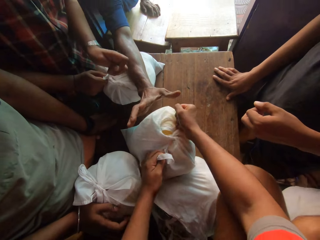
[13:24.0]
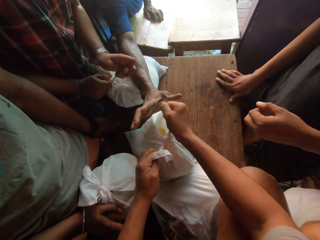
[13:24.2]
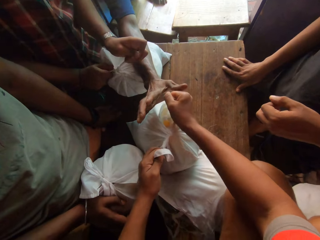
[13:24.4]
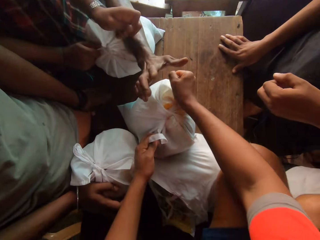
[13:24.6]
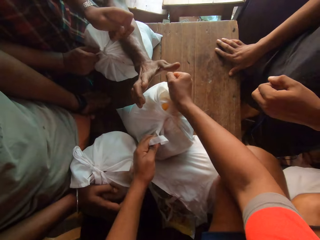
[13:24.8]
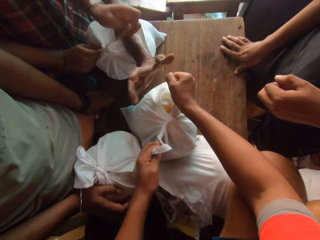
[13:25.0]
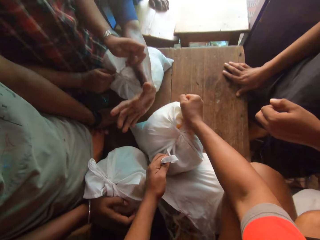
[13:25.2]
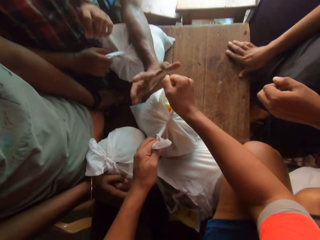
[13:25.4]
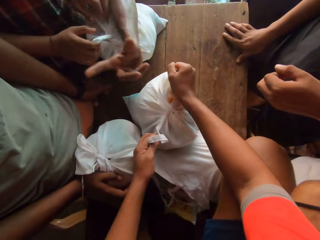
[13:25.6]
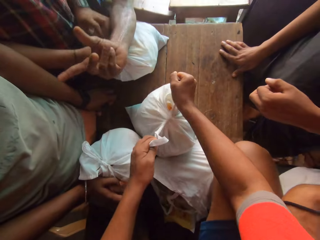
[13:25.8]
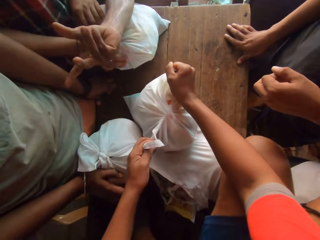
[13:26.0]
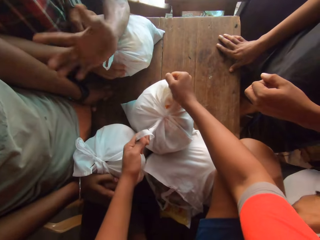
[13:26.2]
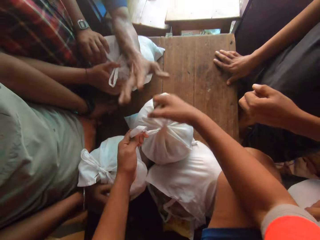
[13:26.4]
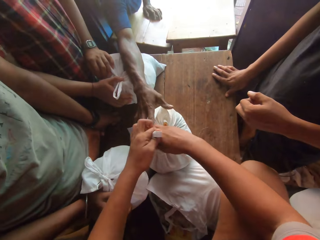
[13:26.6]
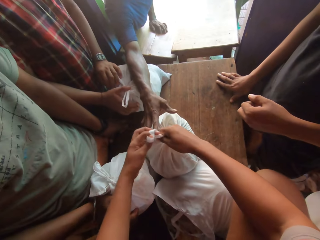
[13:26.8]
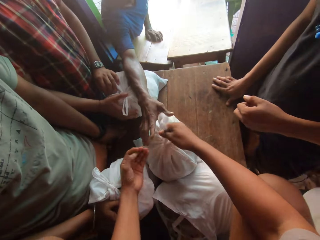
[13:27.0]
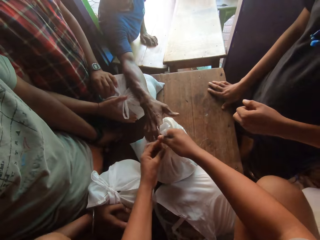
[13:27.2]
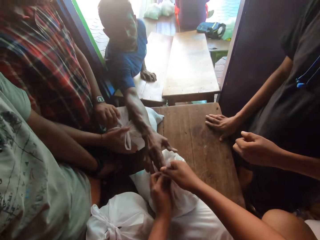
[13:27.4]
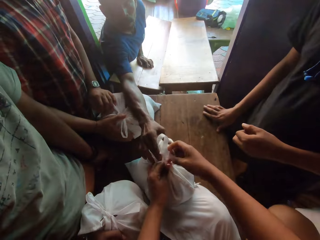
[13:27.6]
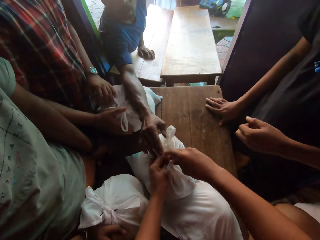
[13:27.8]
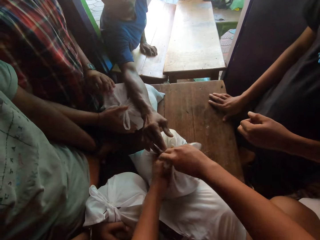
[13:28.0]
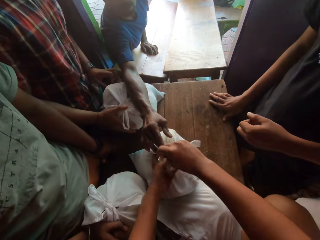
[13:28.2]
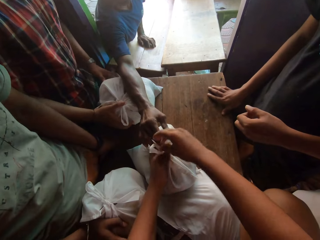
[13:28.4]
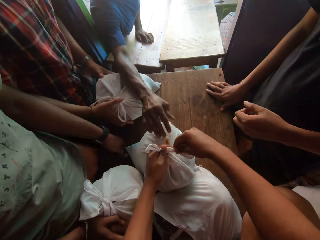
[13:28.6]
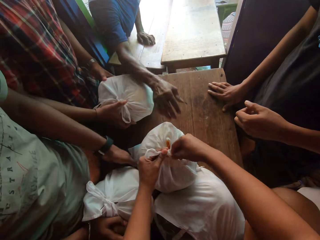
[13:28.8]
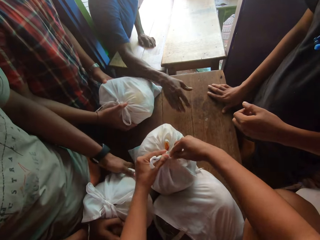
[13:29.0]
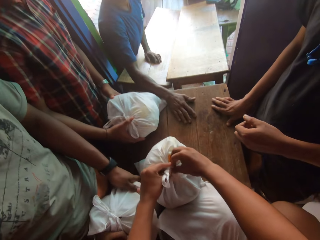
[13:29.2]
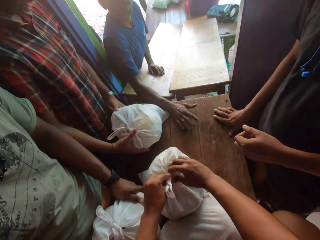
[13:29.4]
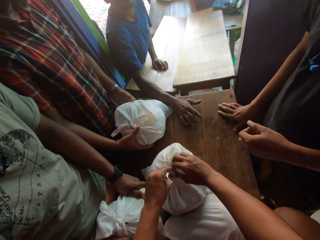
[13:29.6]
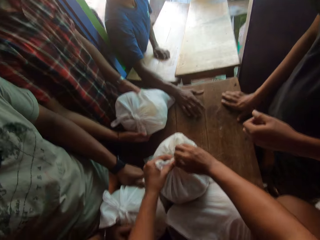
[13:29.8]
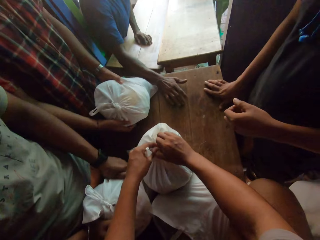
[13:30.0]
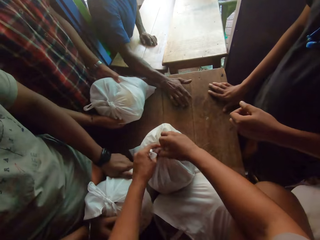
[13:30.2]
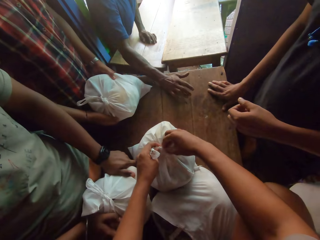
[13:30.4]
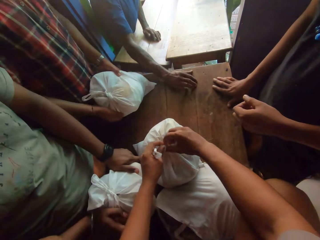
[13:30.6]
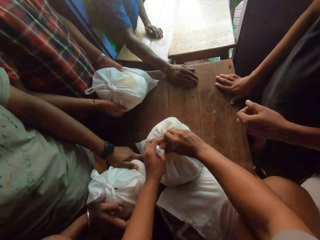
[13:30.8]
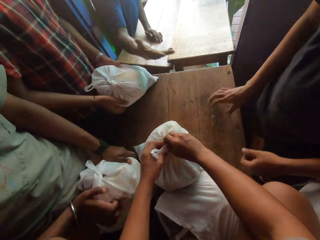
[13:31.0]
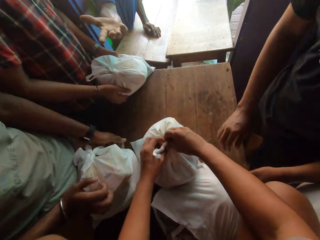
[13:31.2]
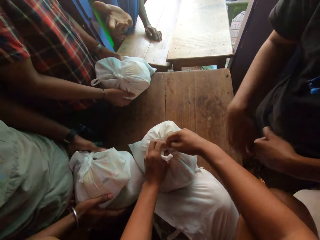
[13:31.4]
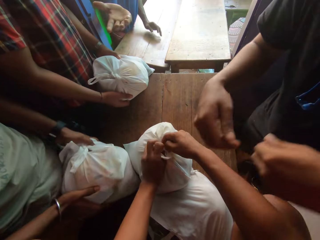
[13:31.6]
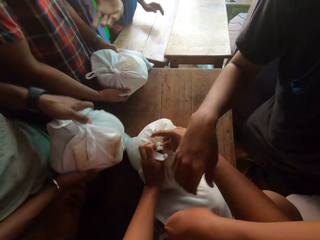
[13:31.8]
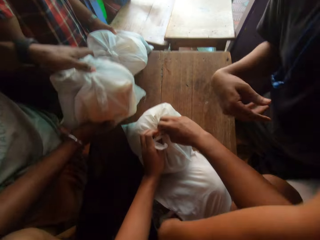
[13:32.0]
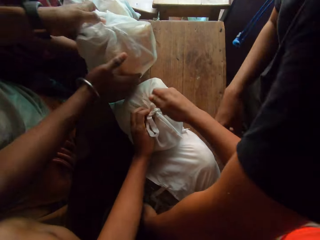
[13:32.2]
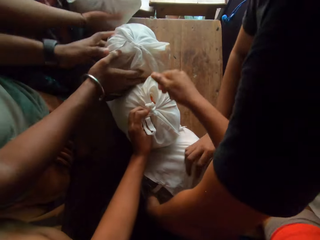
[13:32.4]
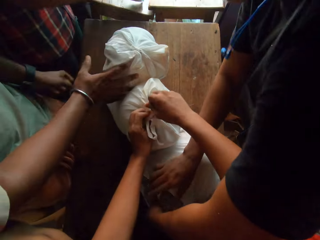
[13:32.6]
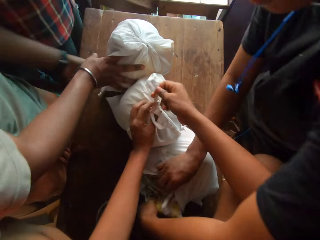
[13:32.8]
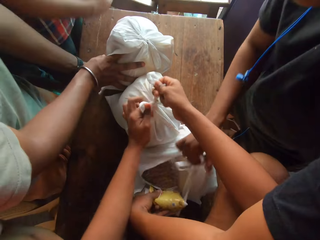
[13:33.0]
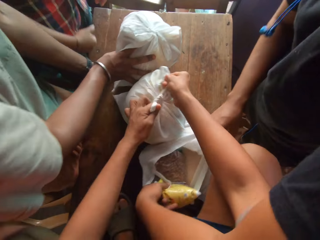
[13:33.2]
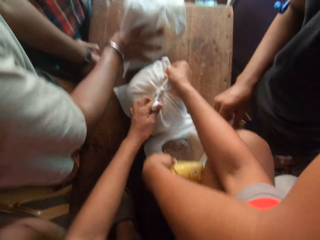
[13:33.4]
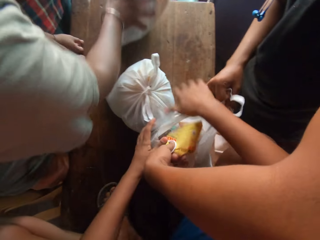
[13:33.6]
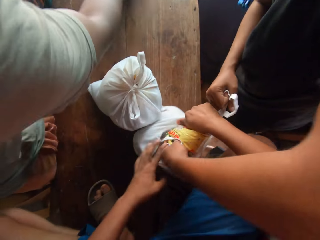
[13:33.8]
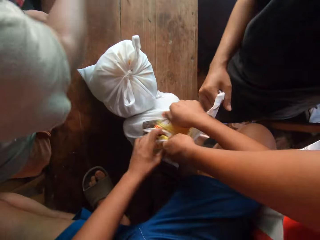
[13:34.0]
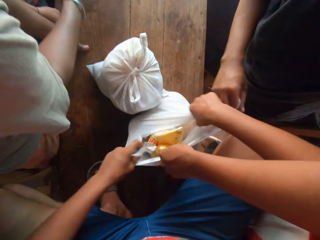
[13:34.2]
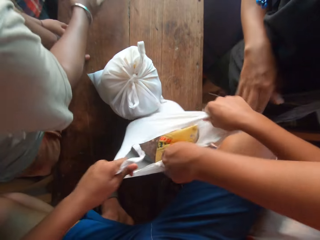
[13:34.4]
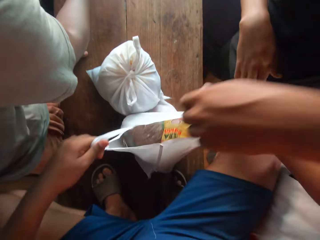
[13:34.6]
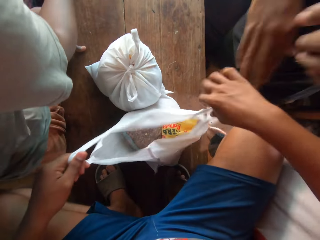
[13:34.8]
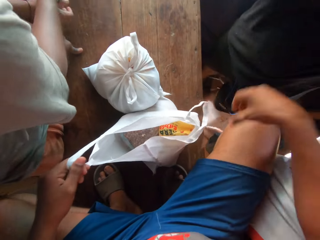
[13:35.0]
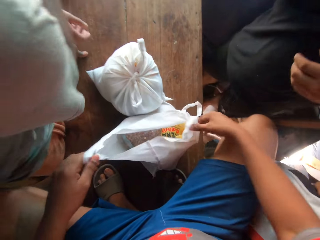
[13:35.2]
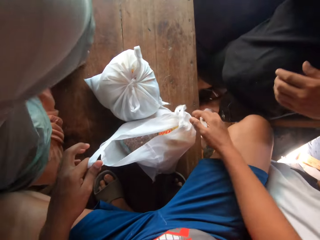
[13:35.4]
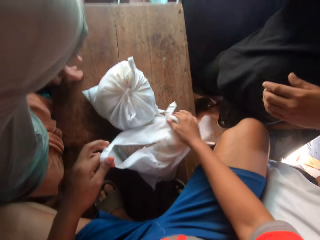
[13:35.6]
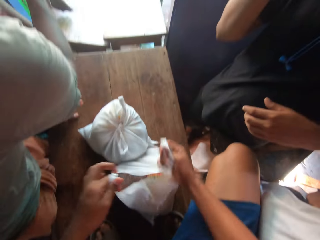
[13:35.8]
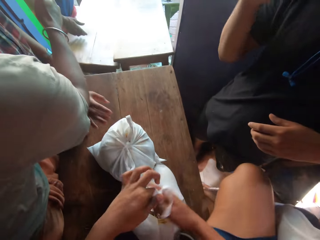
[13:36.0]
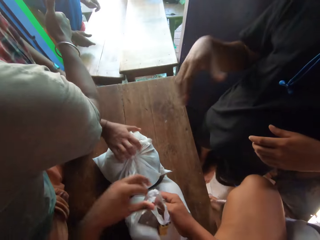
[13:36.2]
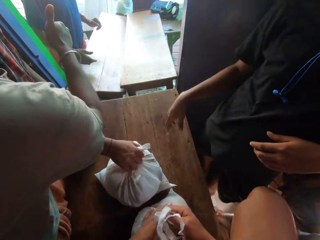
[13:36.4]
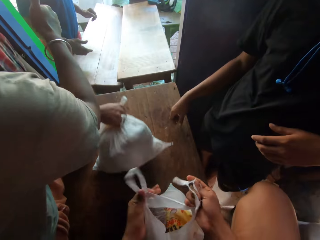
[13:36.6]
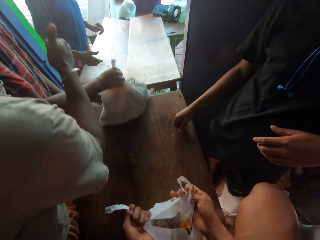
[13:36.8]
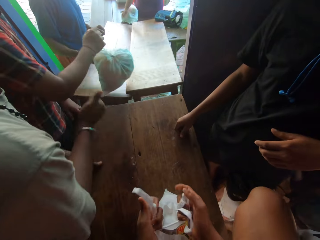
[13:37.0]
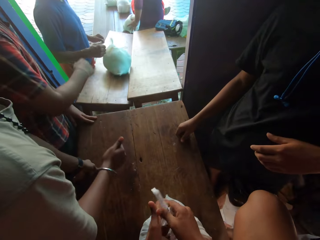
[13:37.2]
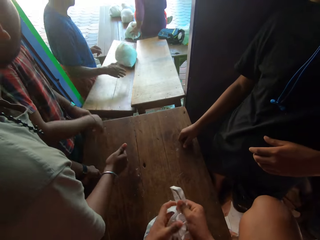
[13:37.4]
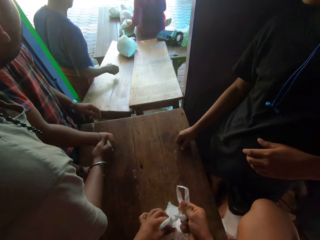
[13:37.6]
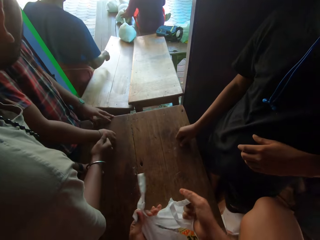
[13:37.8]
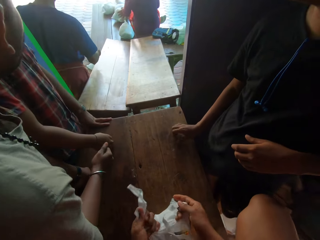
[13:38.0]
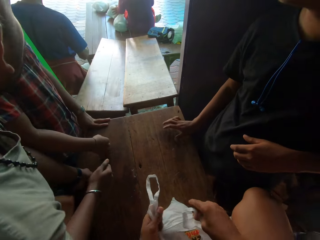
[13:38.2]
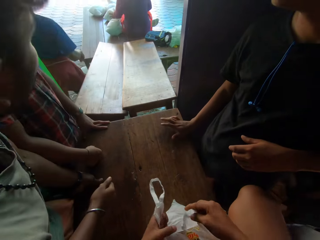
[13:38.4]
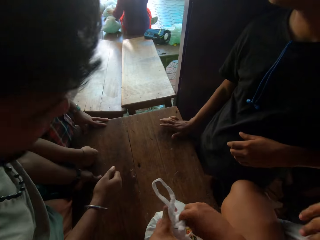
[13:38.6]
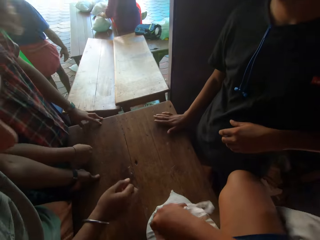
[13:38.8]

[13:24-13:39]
A person holds the nylon bag on the camera wearer's hands. The camera wearer handles a bag of food stuffs with both hands. They open the nylon paper on the table held by another person. They tie the bag of food stuffs with both hands. They wrap the top of the nylon paper on the table.

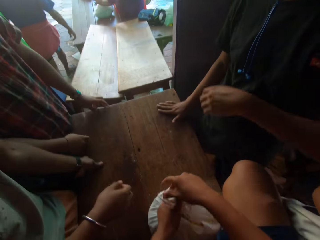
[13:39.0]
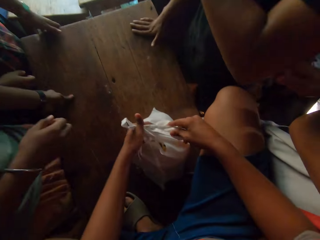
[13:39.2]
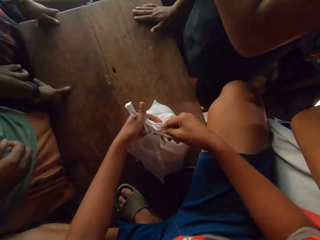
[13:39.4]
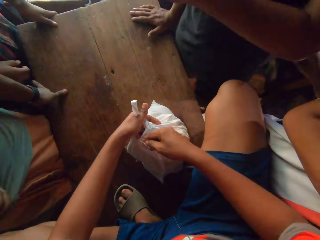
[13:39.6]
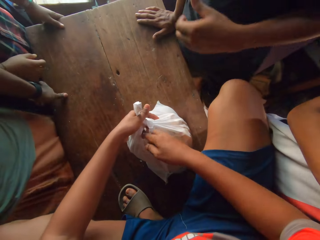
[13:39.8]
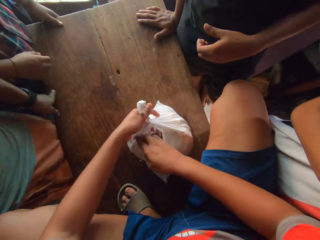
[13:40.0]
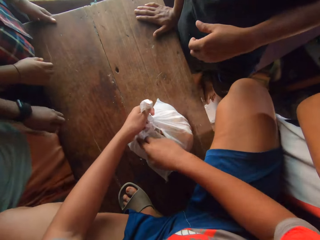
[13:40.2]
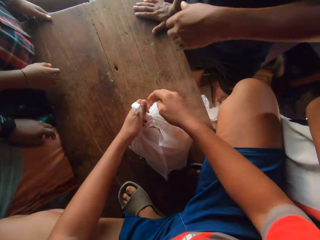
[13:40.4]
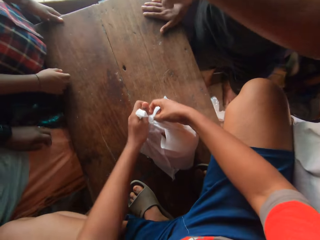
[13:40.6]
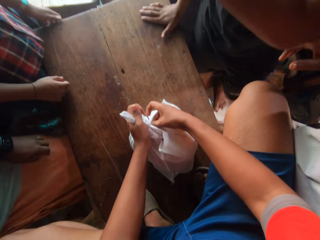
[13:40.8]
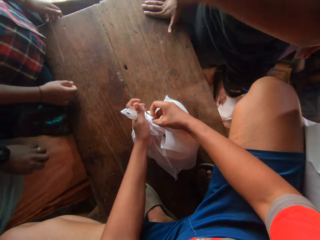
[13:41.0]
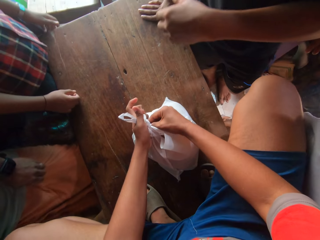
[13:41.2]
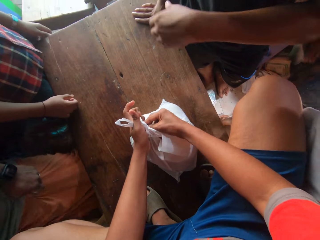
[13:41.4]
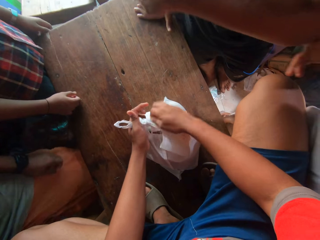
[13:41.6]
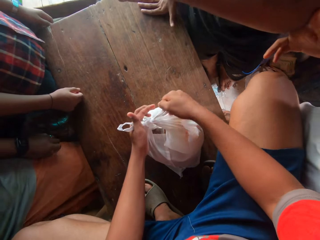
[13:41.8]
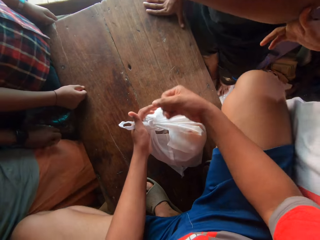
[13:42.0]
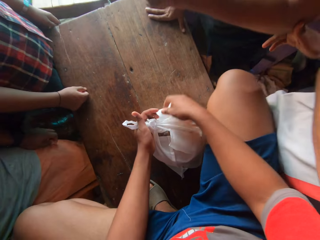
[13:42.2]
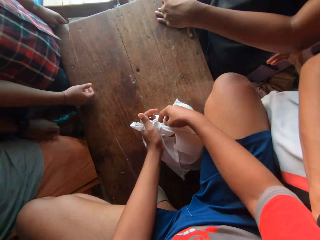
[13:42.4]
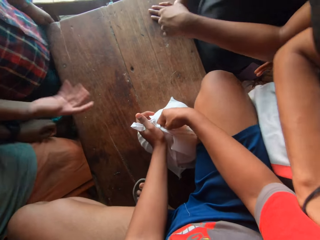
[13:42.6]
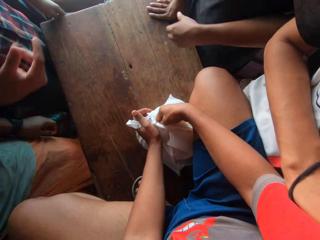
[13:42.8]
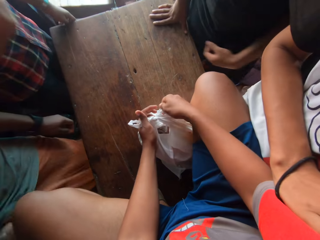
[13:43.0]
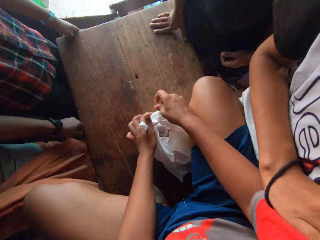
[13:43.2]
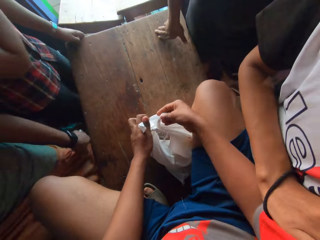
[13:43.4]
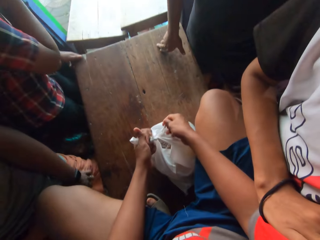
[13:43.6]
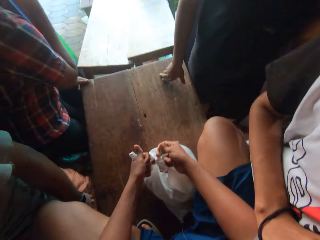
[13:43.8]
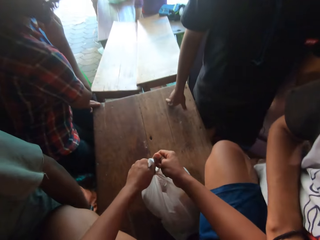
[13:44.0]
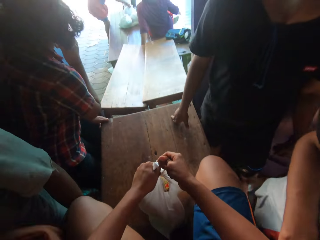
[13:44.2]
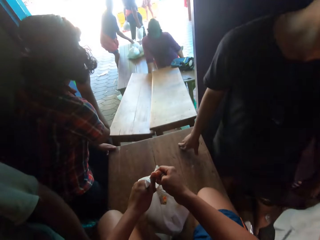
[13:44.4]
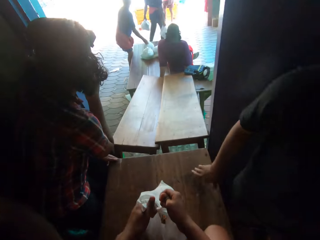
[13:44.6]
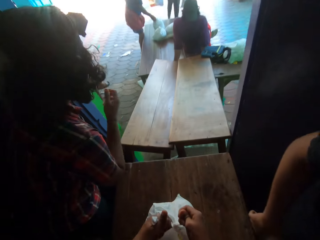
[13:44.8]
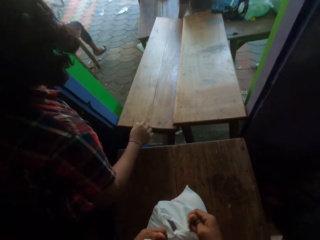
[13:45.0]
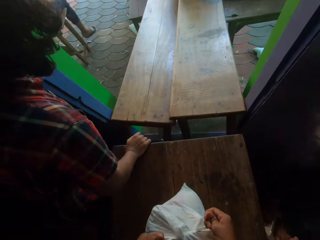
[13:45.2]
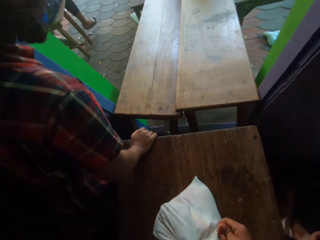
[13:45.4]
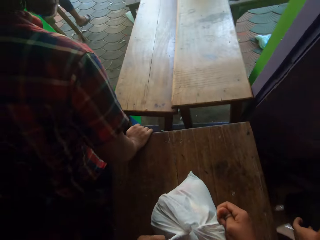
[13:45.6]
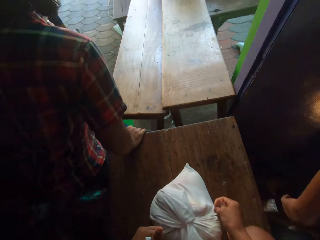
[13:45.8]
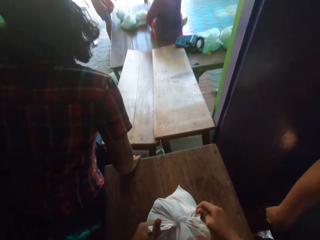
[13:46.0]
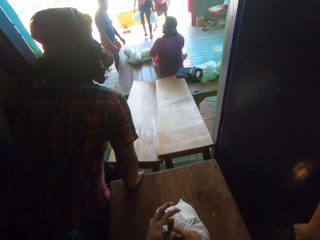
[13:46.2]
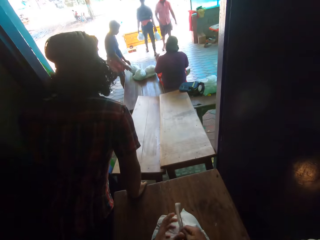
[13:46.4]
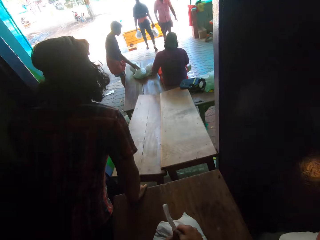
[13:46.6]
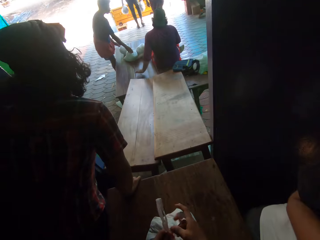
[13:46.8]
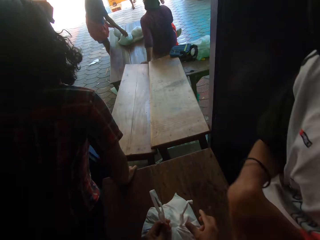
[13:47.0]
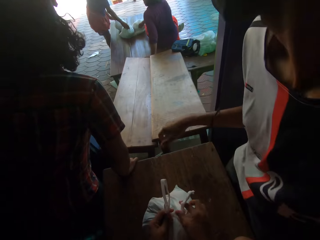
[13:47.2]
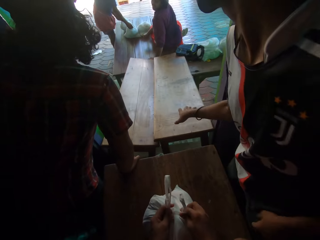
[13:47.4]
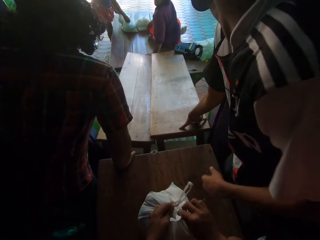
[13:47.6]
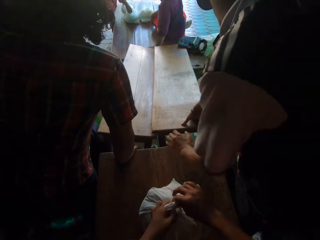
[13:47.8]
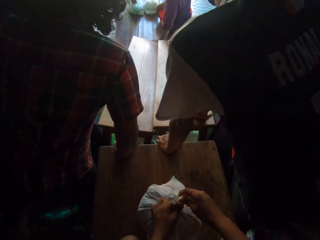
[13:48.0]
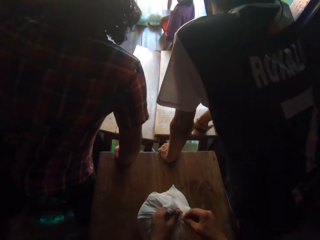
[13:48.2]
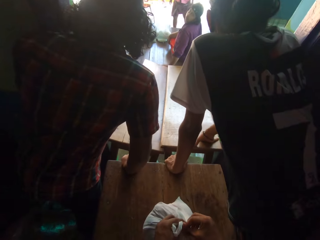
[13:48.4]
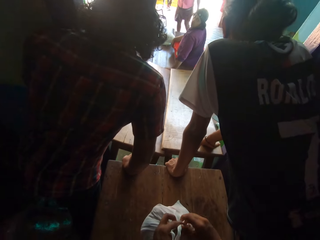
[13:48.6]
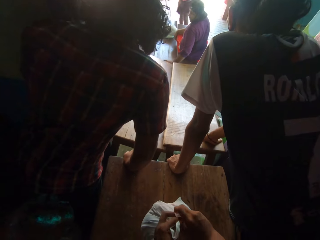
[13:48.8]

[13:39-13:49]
The camera wearer lifts the bag of food stuffs with both hands. They tie the bag of food stuffs with both hands.
